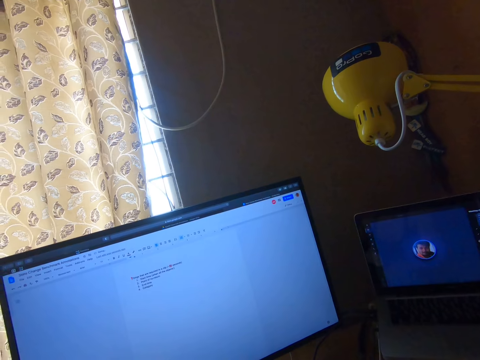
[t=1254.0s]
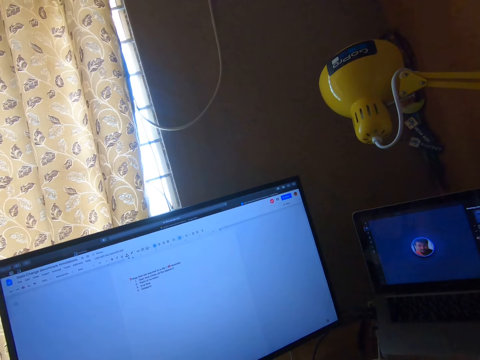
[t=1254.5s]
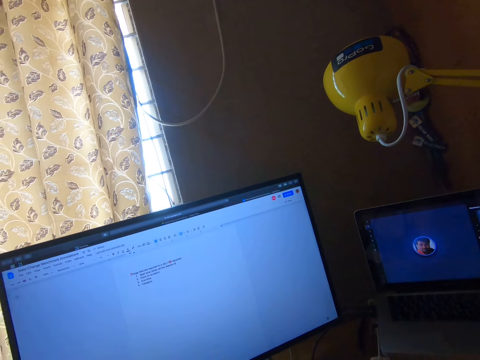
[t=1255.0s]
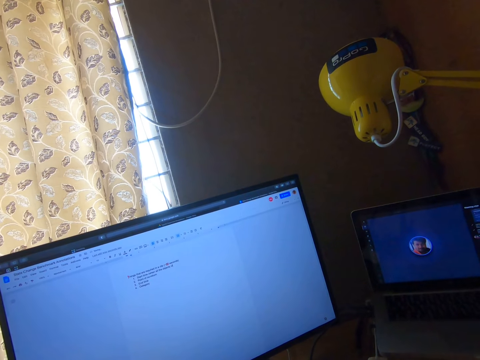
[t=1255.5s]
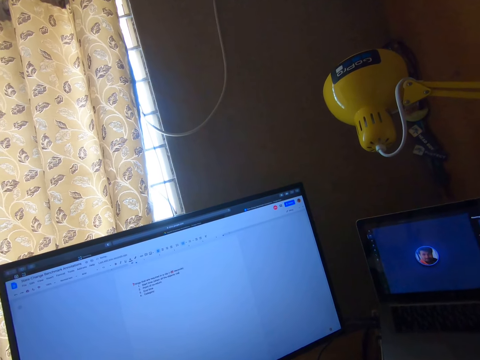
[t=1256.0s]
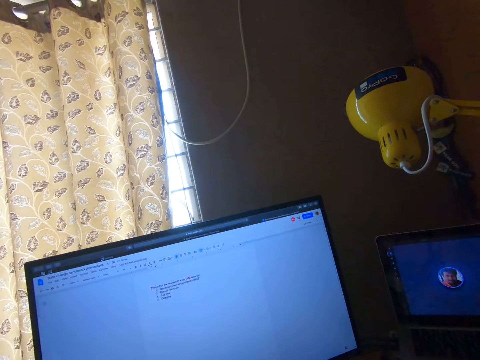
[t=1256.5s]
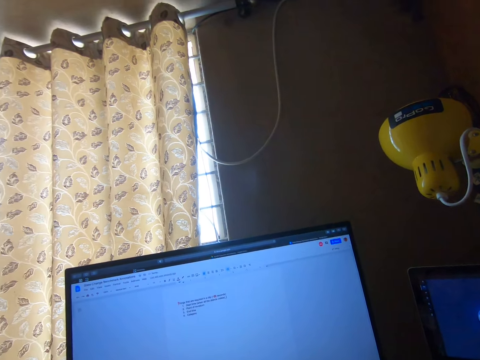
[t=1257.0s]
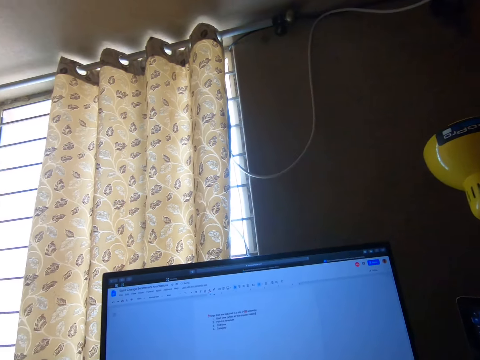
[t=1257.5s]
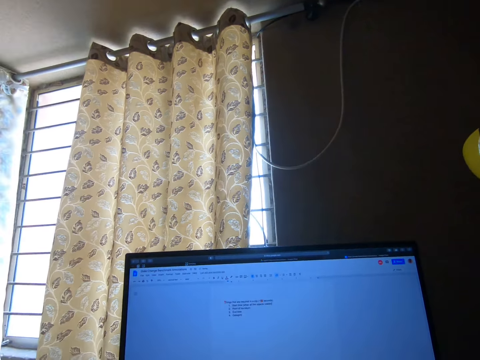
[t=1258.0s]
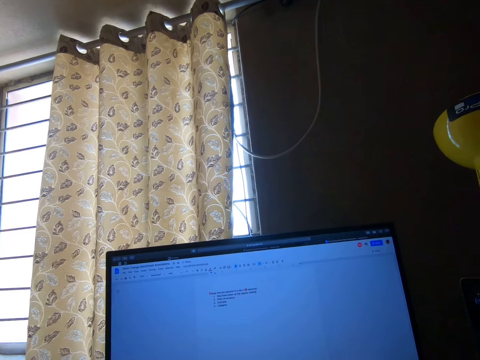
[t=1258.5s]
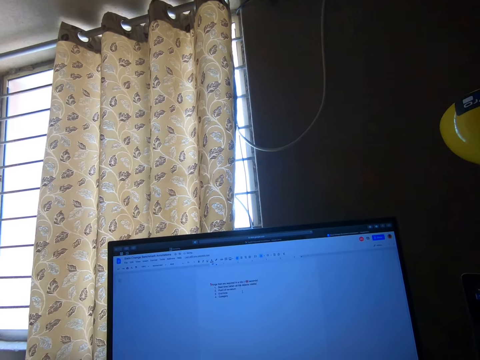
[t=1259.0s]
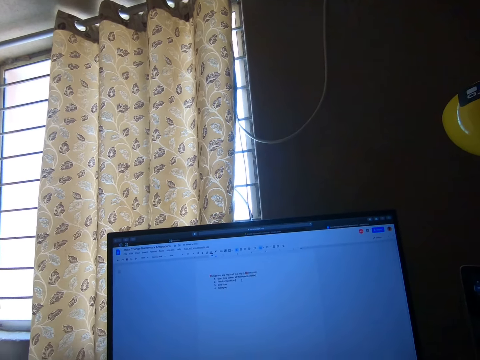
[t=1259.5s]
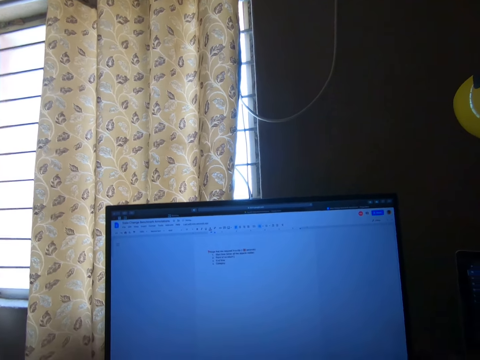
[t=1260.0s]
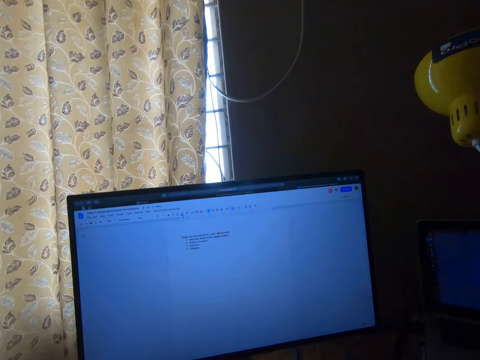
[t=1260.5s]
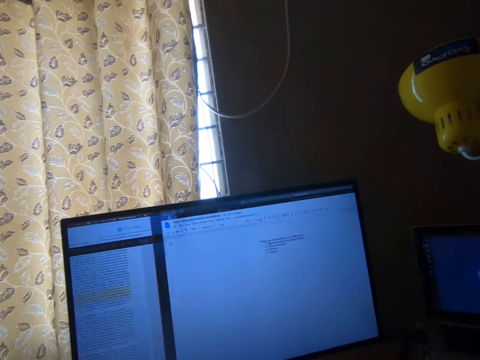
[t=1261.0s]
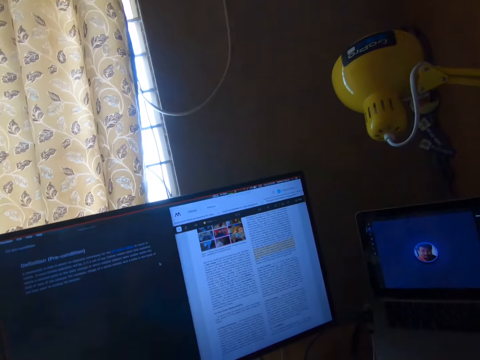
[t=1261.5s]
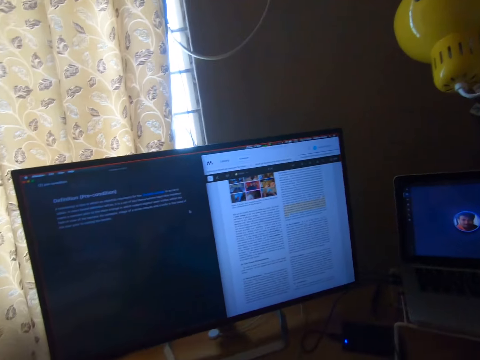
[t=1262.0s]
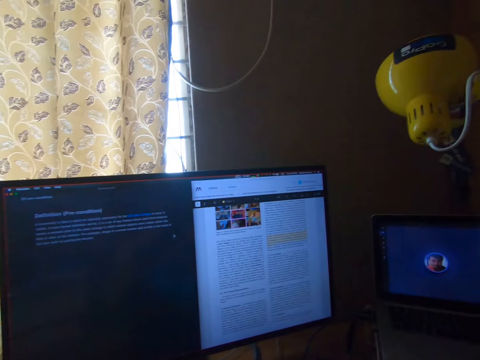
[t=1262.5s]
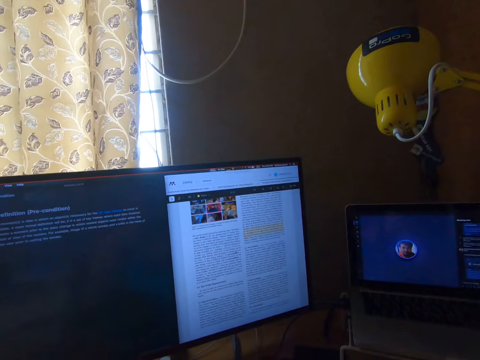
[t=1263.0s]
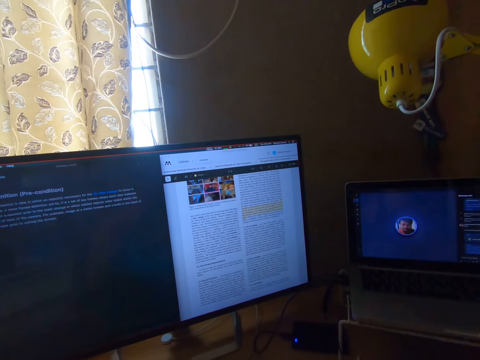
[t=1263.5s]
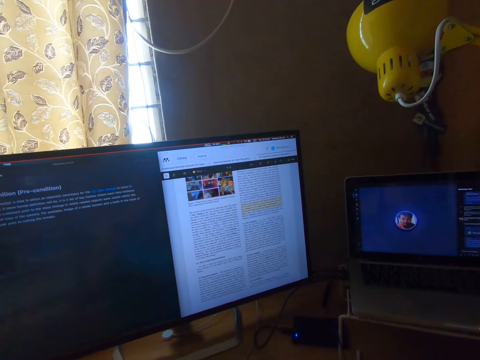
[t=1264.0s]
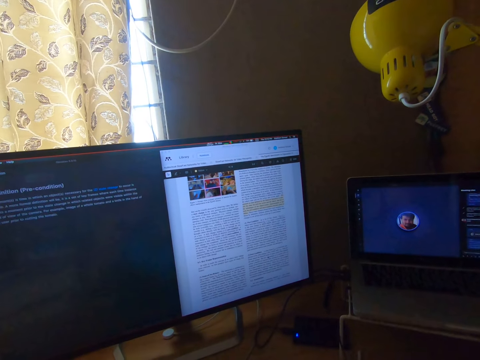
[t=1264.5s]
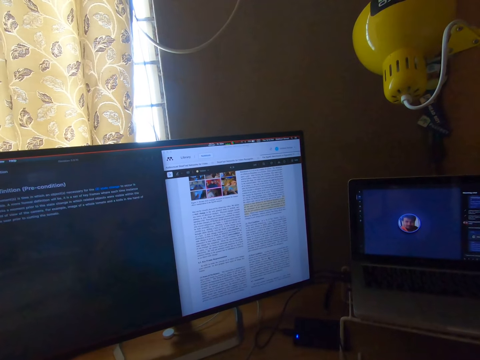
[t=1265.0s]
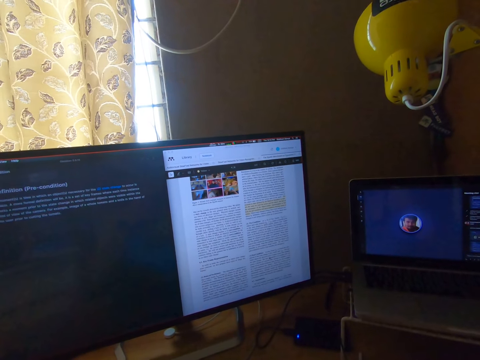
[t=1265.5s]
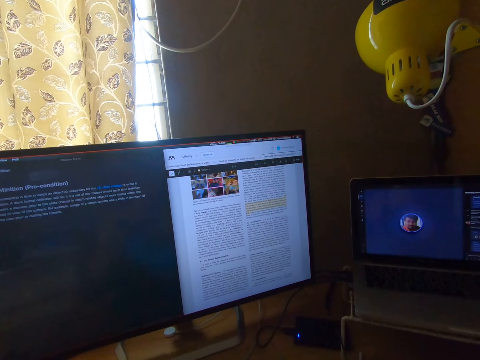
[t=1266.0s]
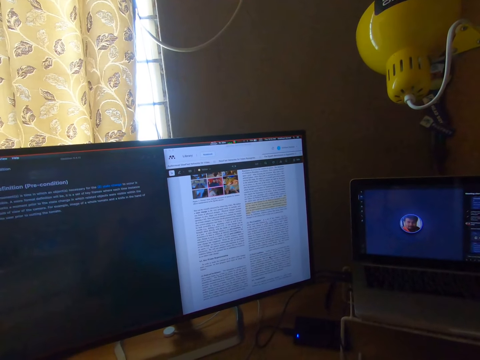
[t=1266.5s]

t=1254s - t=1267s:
The camera wearer reads something in his computer.

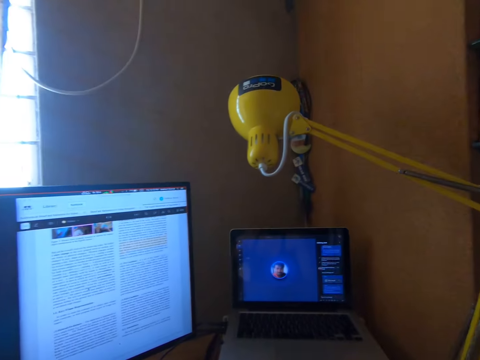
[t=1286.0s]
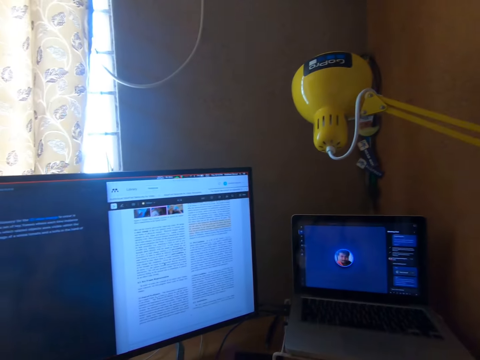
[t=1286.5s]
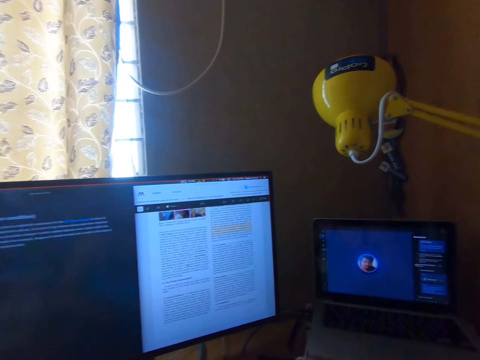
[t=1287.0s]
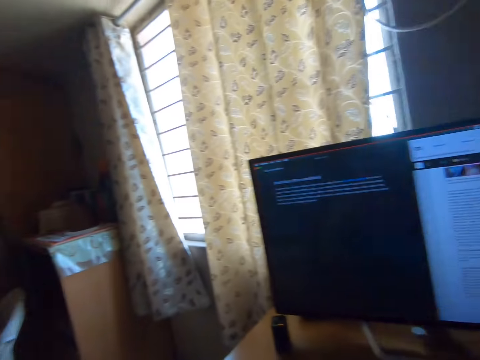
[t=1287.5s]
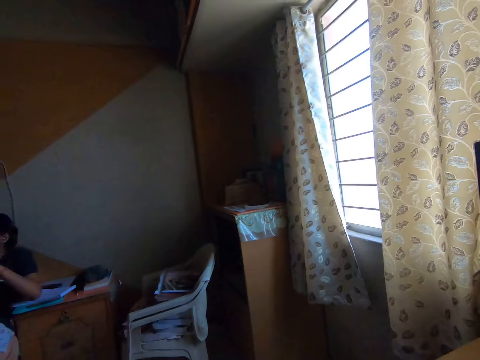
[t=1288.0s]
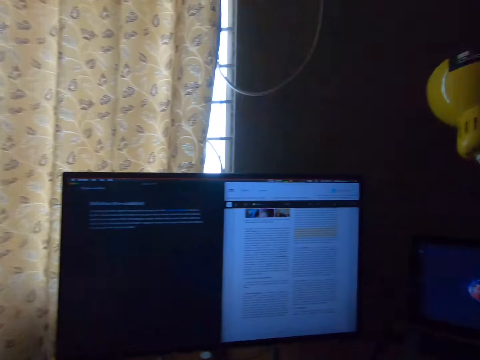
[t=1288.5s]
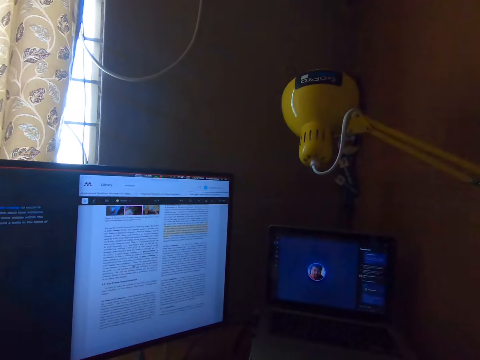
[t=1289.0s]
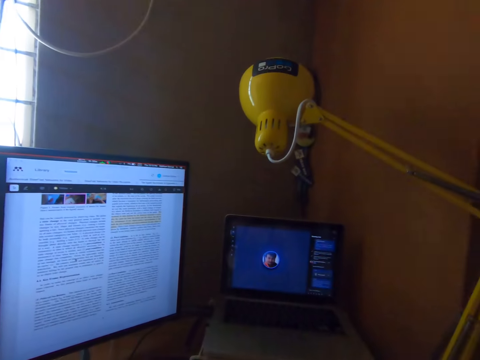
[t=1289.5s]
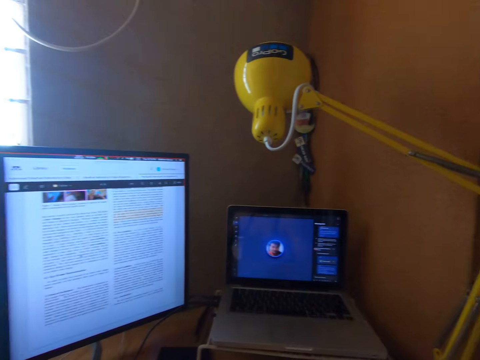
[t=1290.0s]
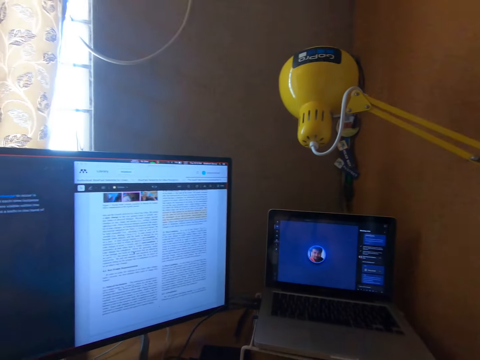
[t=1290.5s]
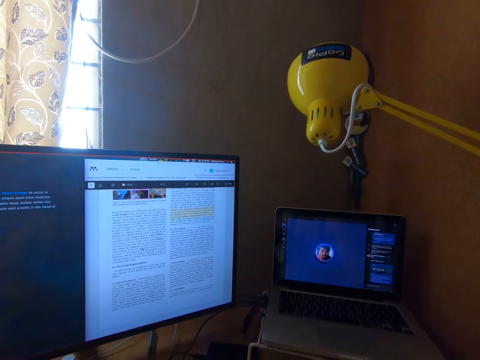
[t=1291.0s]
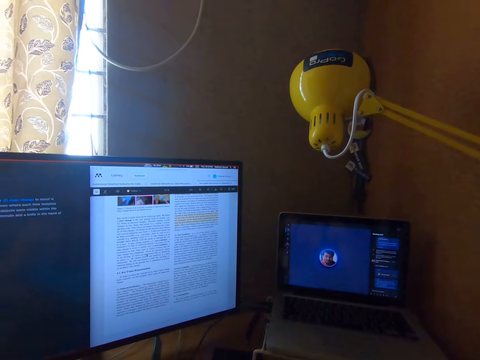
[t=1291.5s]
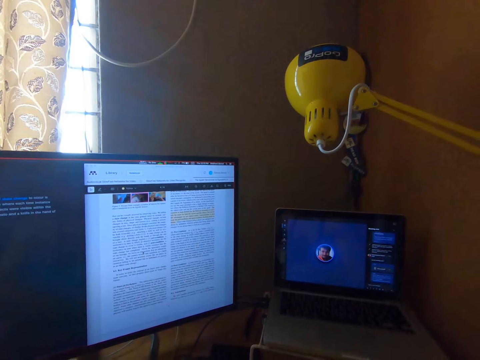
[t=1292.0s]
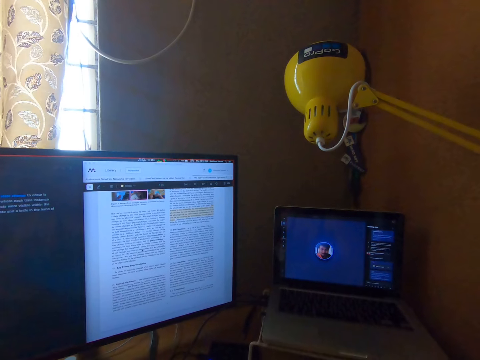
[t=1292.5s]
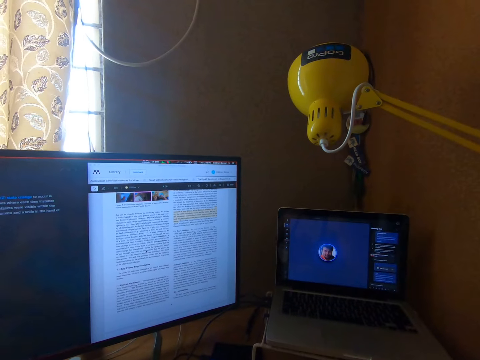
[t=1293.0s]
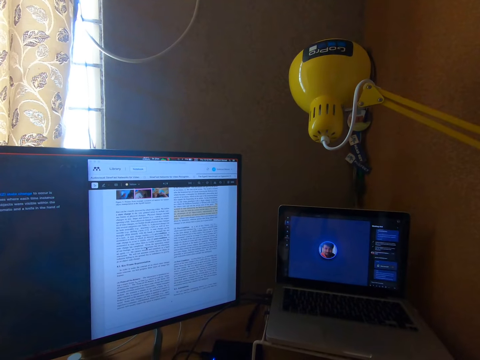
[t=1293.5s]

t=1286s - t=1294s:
A woman sits on the chair in the room. The camera wearer reads something in his computer.

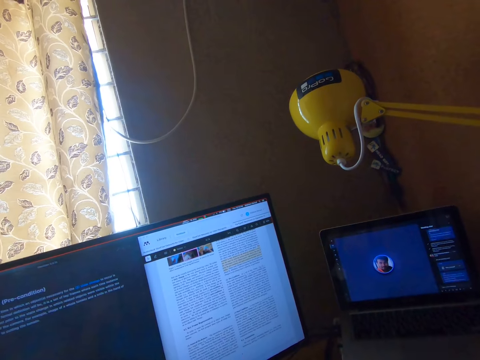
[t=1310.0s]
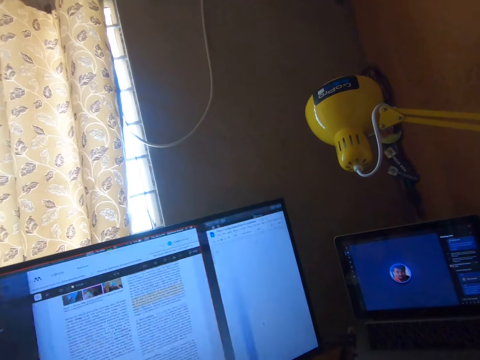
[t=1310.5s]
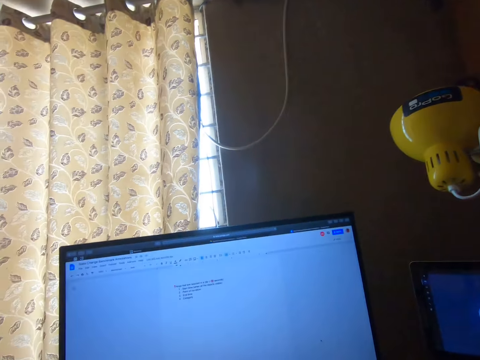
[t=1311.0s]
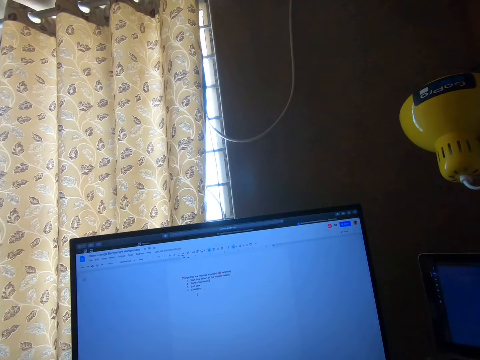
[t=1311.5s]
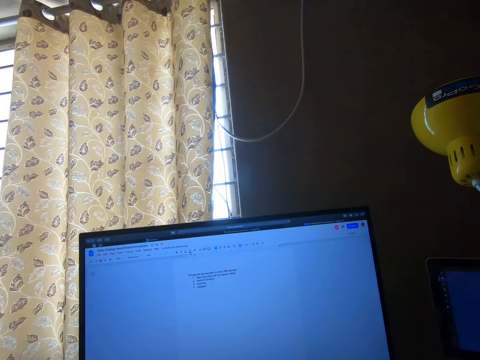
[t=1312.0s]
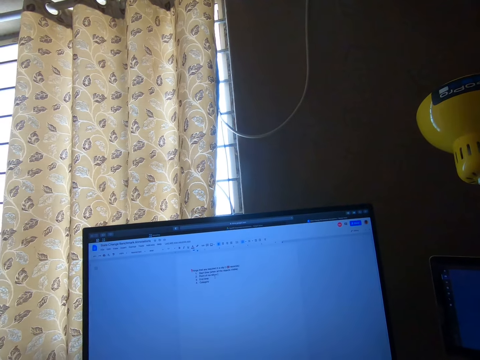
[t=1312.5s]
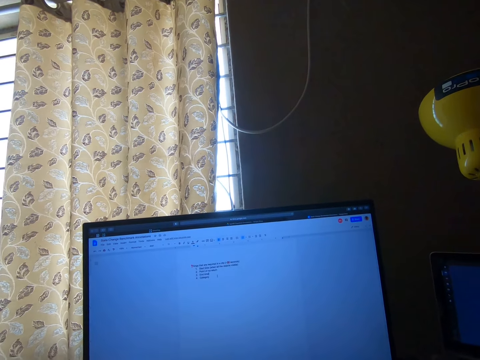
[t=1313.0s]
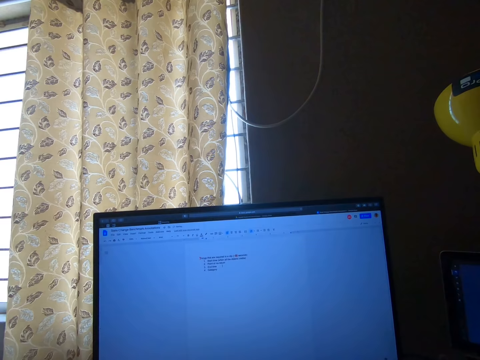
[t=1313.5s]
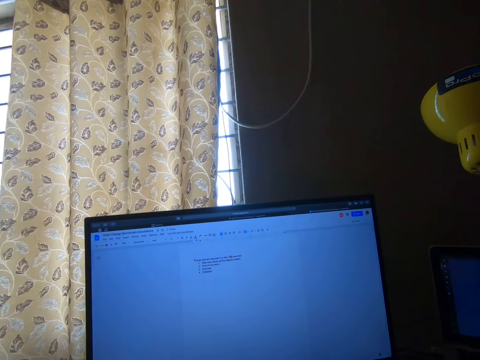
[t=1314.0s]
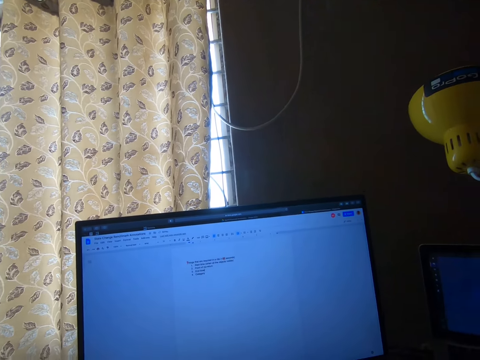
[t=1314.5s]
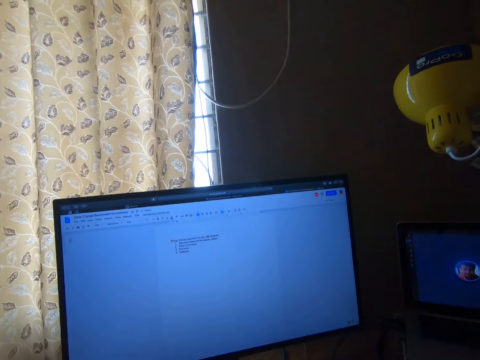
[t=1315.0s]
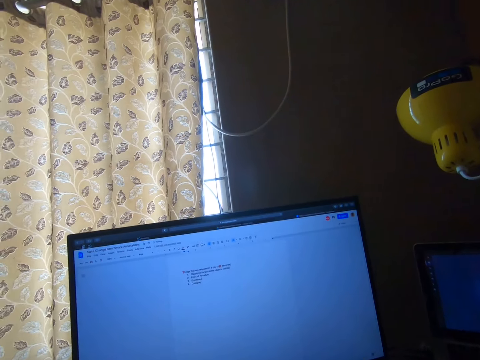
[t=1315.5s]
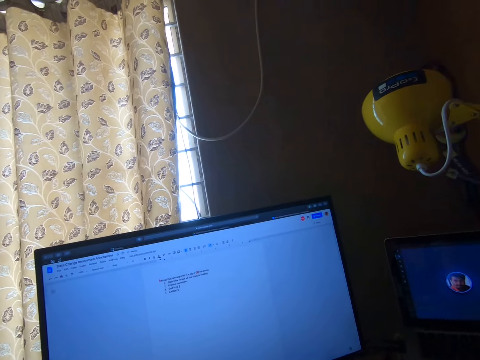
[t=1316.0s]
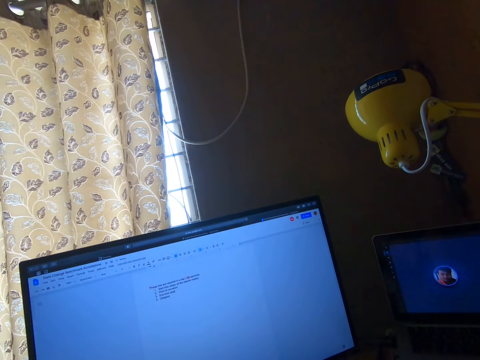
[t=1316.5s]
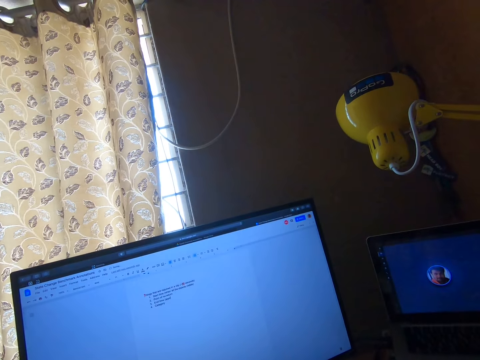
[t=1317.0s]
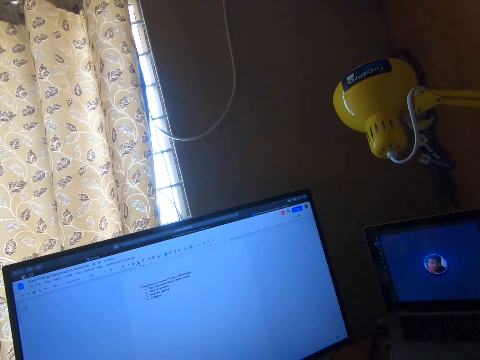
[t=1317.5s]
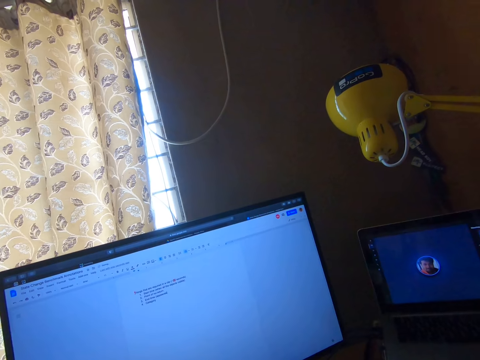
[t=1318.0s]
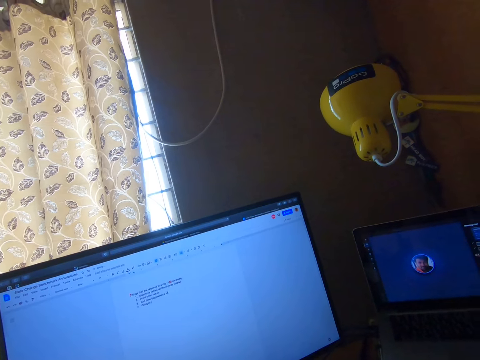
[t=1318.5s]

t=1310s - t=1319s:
The camera wearer types words in the computer.
